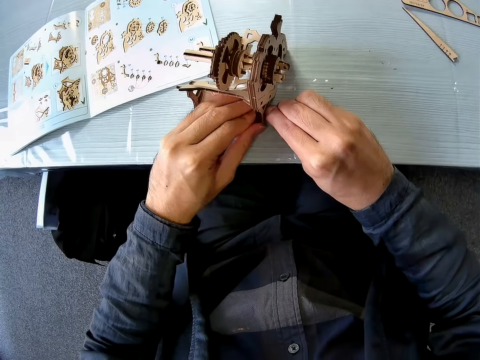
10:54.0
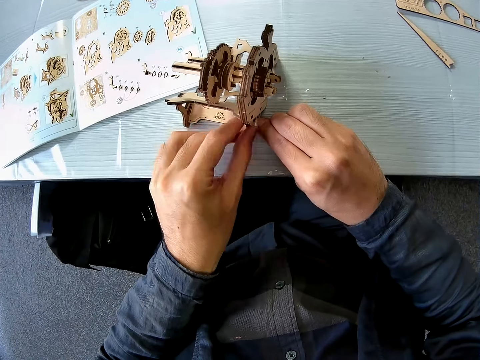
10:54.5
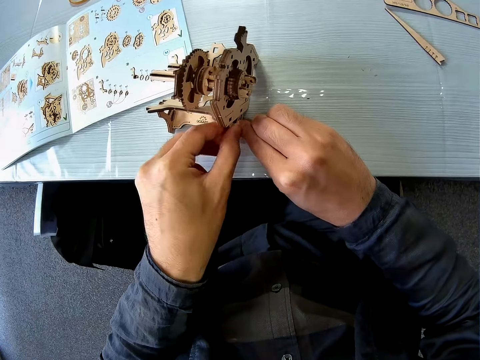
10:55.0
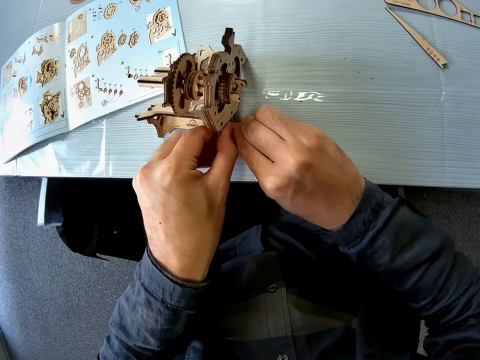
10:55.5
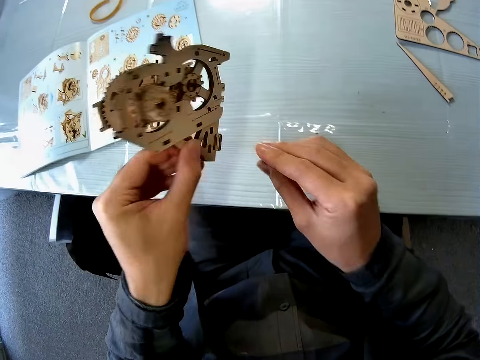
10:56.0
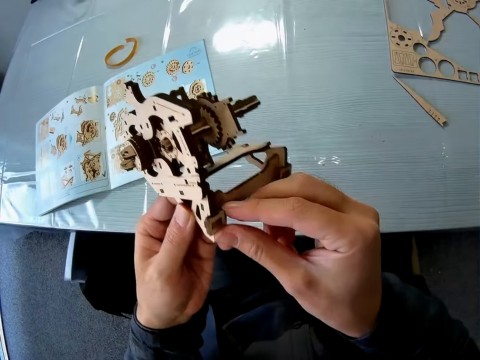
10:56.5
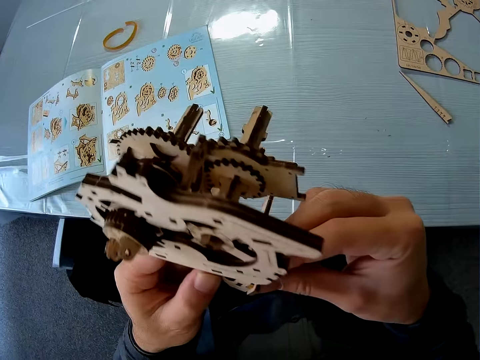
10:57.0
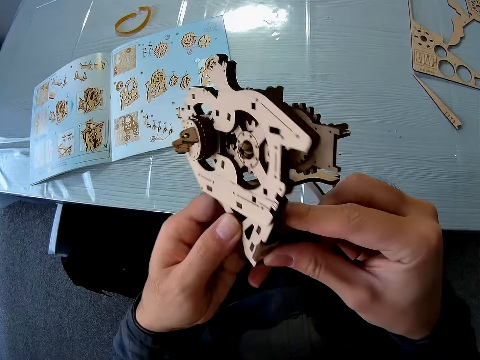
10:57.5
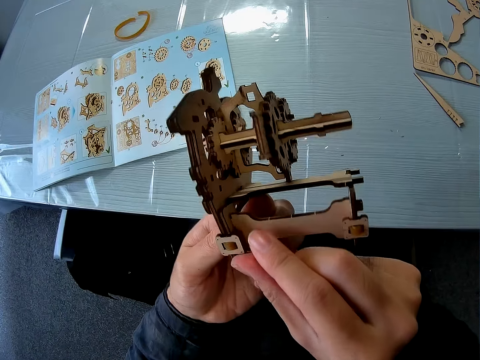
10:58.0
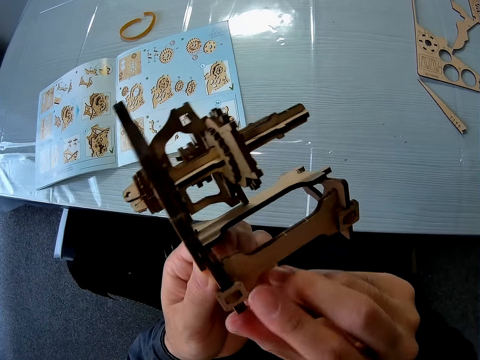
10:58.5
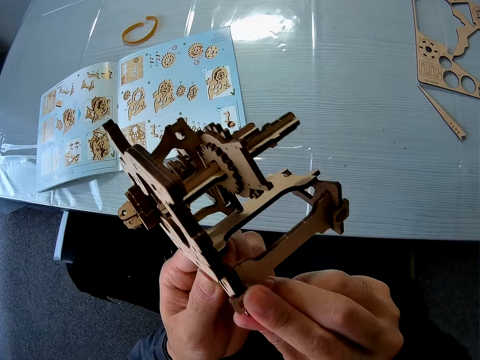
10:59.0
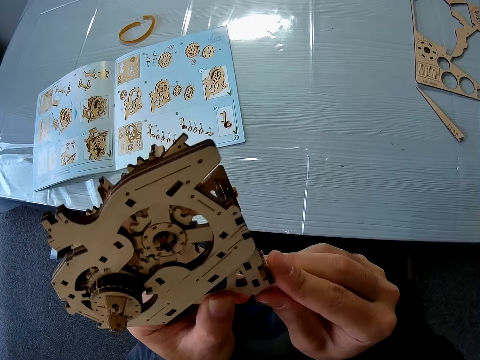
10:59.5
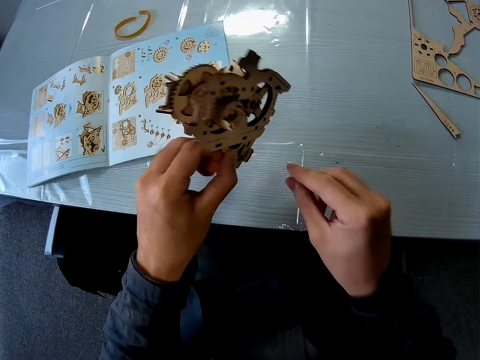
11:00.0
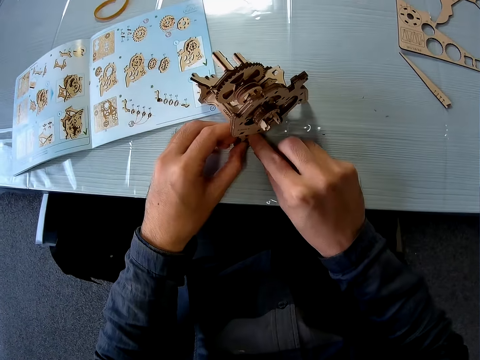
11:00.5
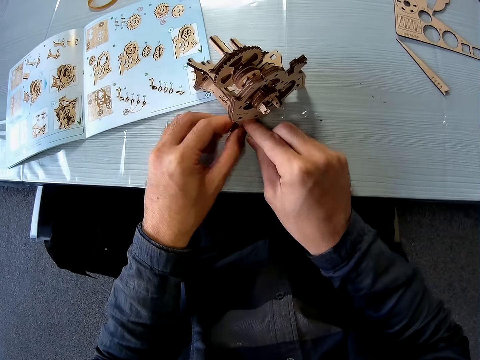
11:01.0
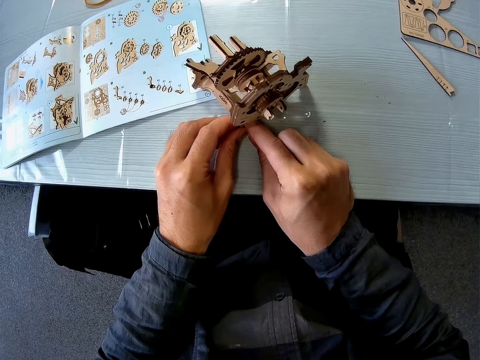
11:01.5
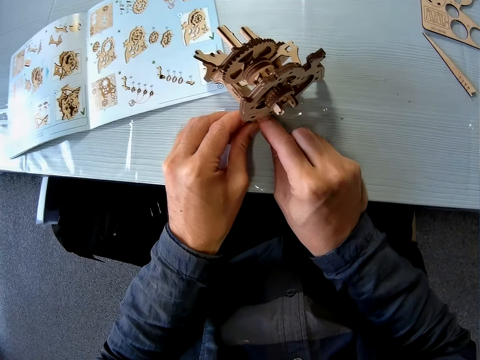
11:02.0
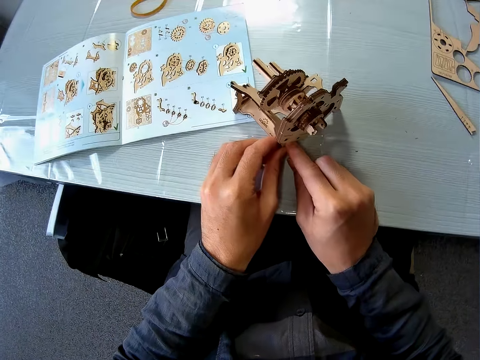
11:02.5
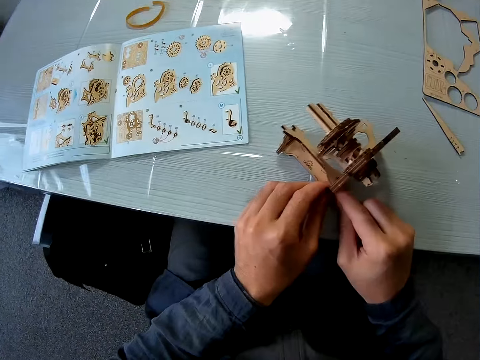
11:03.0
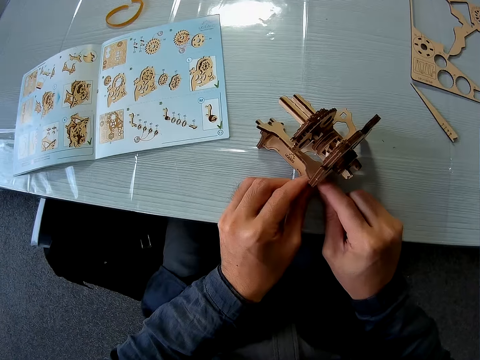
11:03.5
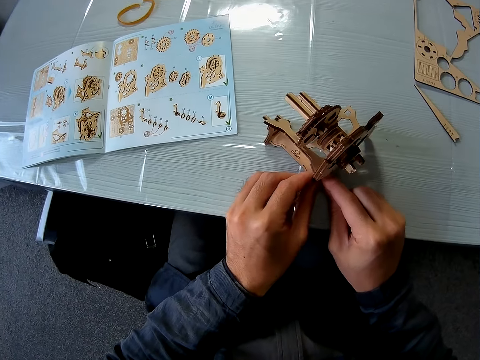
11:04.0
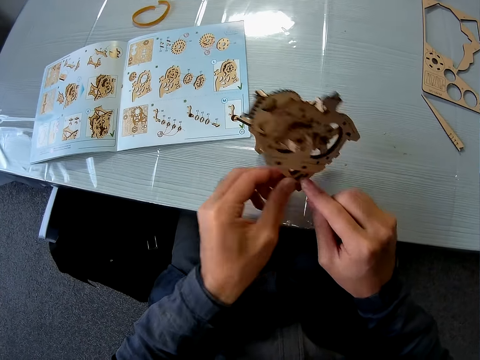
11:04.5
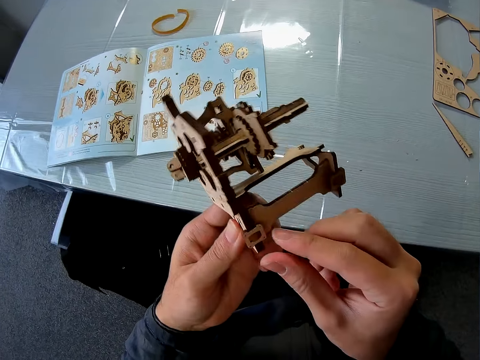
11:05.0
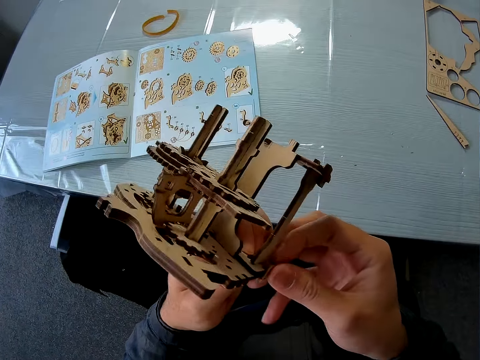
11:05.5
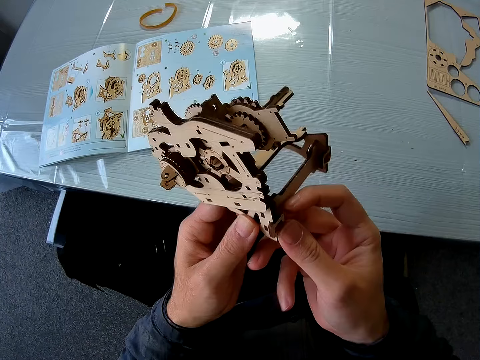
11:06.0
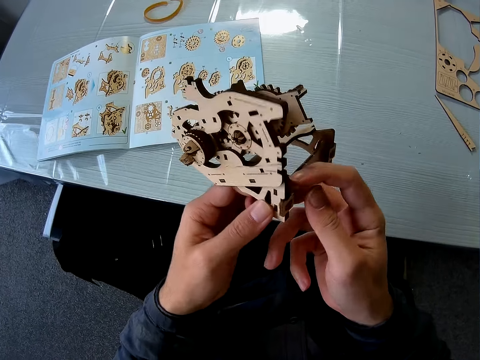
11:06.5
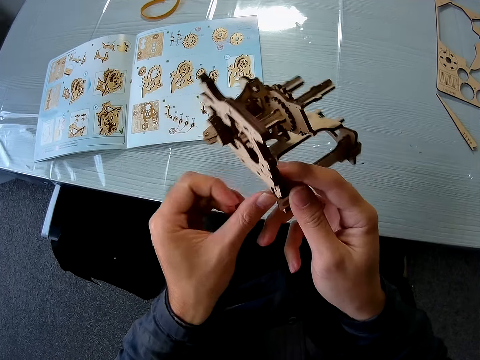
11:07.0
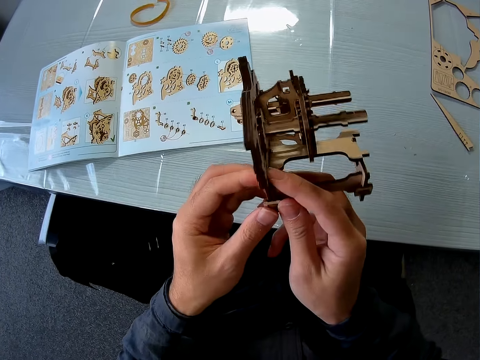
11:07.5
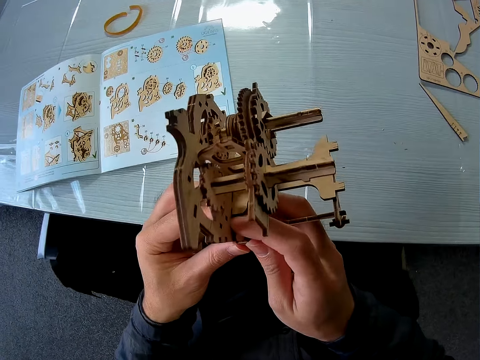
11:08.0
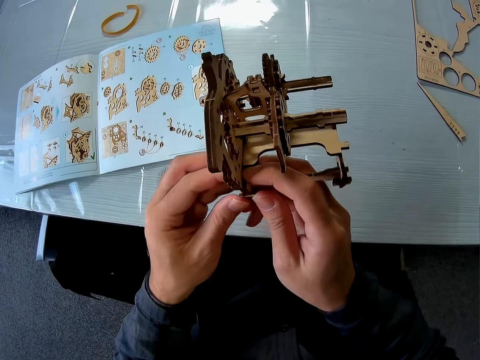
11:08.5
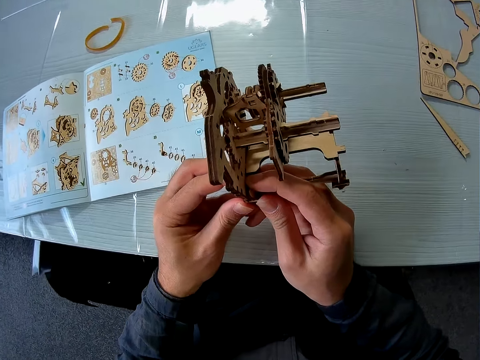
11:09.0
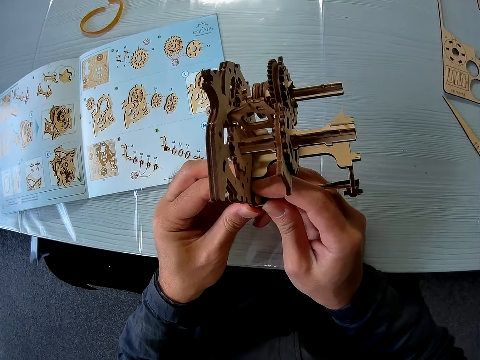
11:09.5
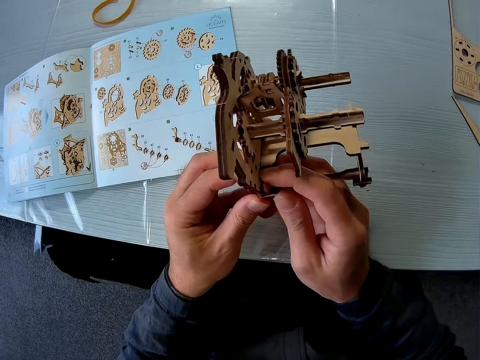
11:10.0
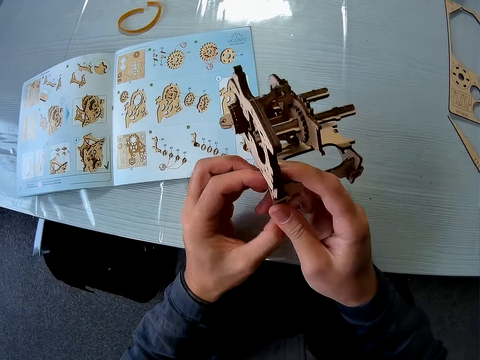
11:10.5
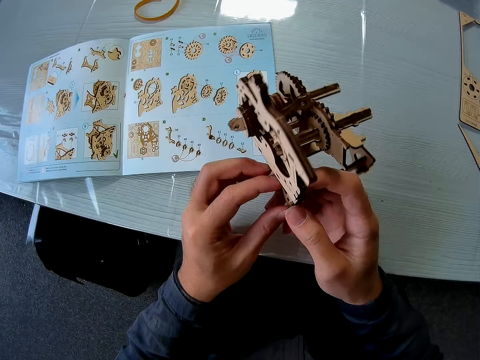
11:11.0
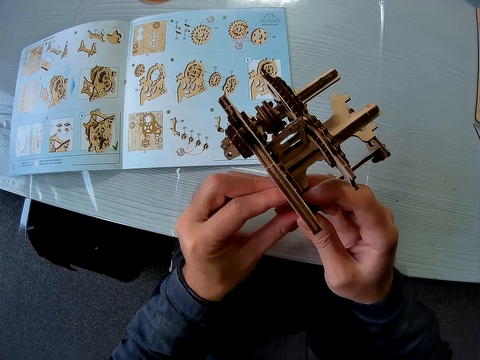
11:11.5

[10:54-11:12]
The camera wearer continues attaching the puzzle piece to the mechanical model. They raise the mechanical model from the table. They resume attaching the puzzle piece to the mechanical model. They place the mechanical model on the table. They set the puzzle piece to the mechanical model with both hands. They move the mechanical model on the table. They continue setting the puzzle piece to the mechanical model with both hands on the table. They raise the mechanical model from the table. They continue setting the puzzle piece to the mechanical model with both hands. They adjust the laser cut wood.

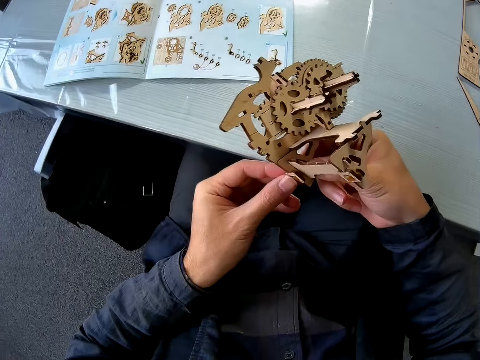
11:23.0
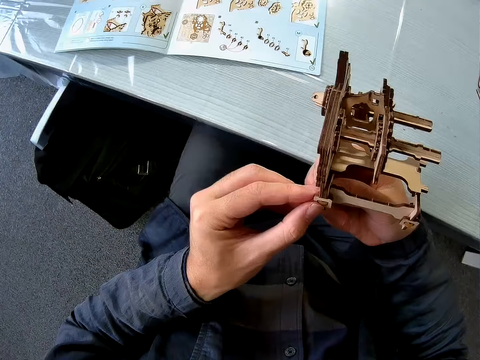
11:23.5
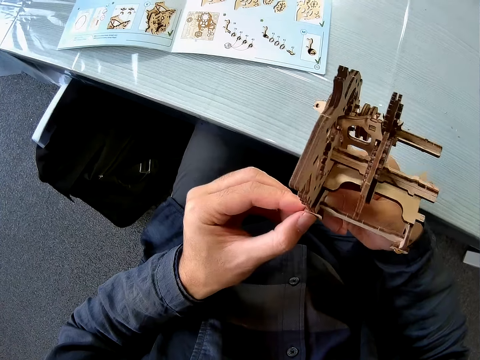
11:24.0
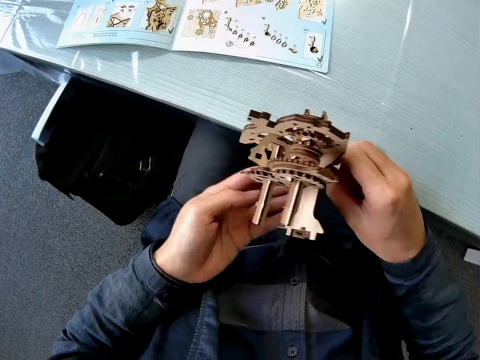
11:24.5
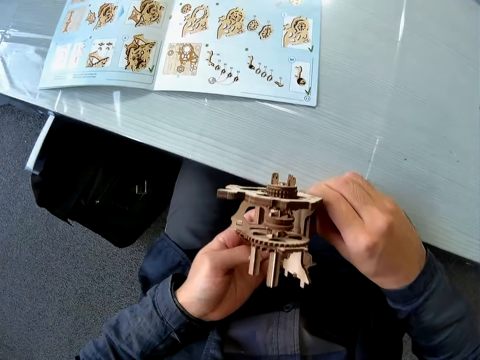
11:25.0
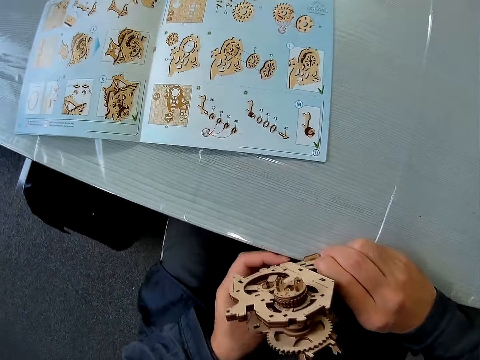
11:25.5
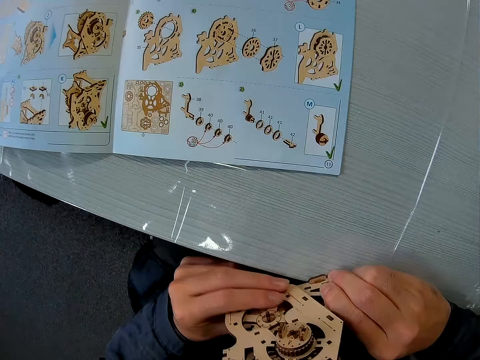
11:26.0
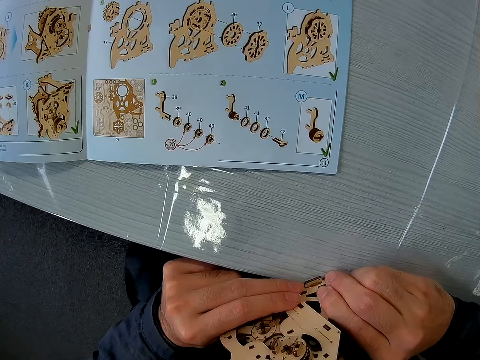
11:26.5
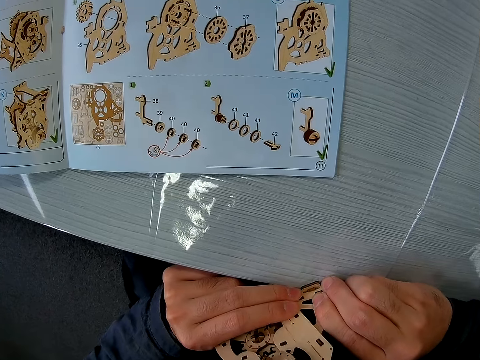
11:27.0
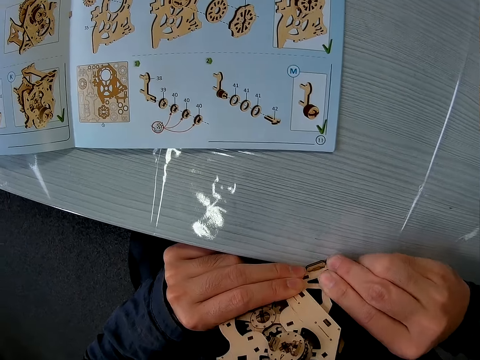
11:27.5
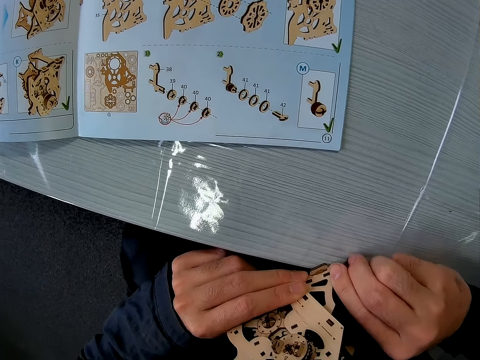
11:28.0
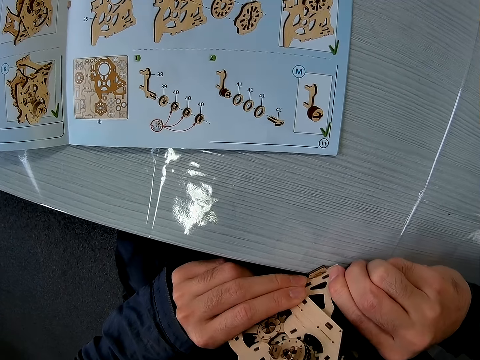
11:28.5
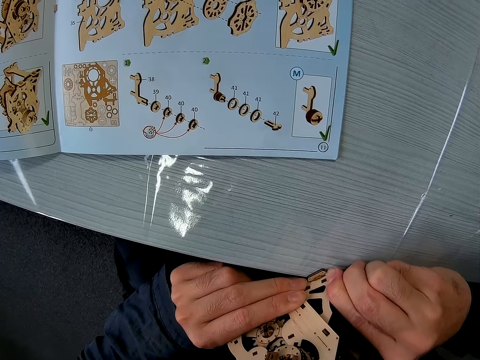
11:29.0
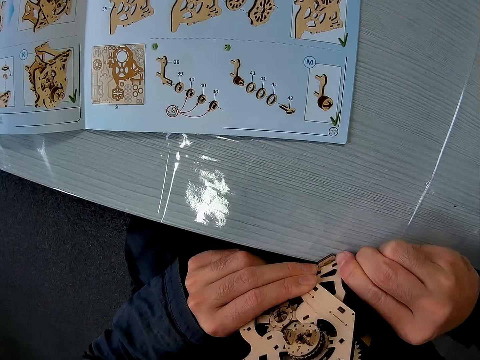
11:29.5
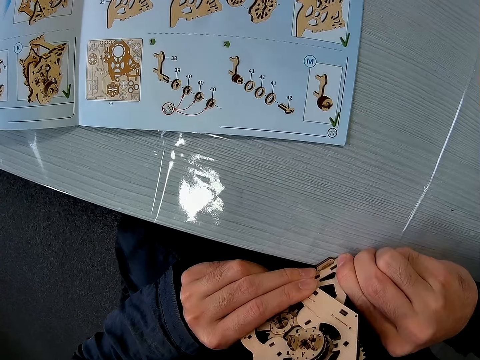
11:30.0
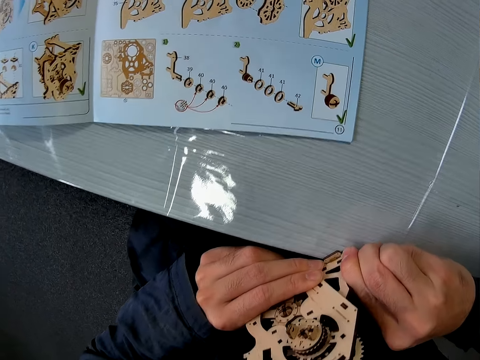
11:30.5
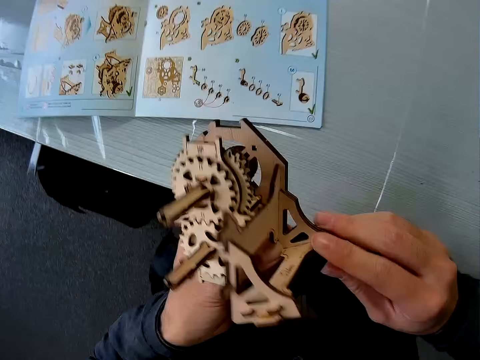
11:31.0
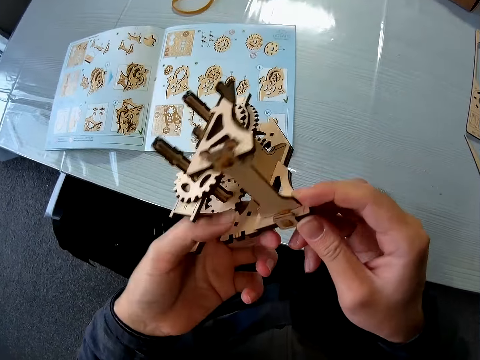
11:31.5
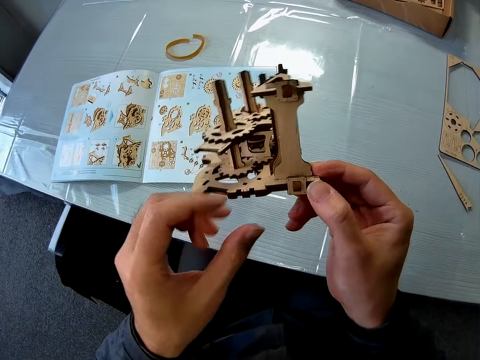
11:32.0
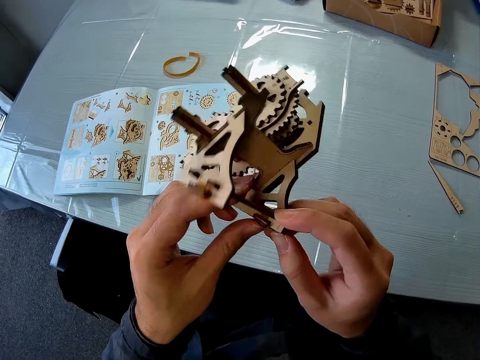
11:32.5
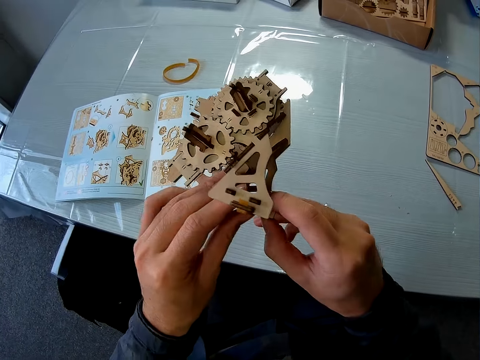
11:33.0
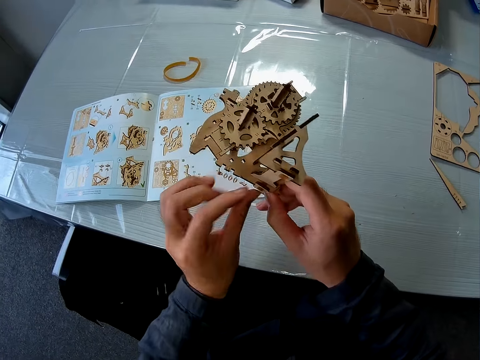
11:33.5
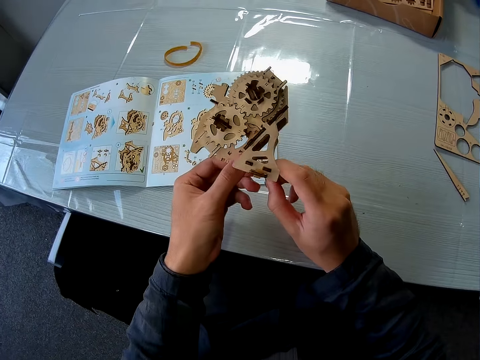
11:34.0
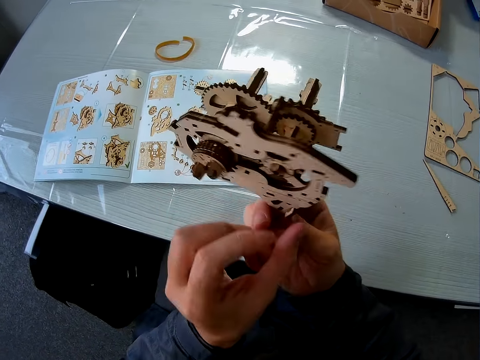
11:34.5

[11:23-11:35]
The camera wearer places the mechanical model on the table. They continue setting the puzzle piece to the mechanical model with both hands on the table. They raise the mechanical model from the table. They continue setting the puzzle piece to the mechanical model with both hands.
